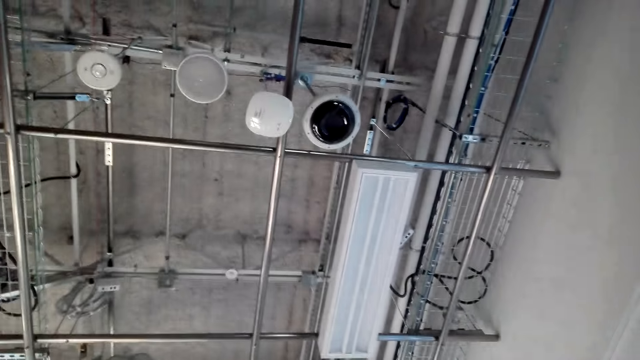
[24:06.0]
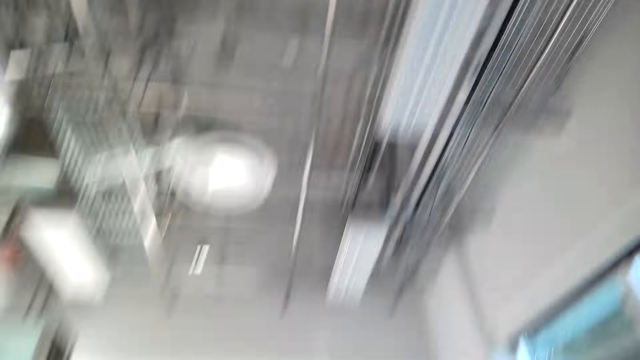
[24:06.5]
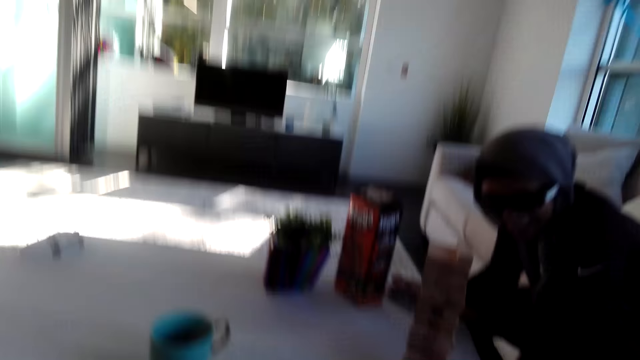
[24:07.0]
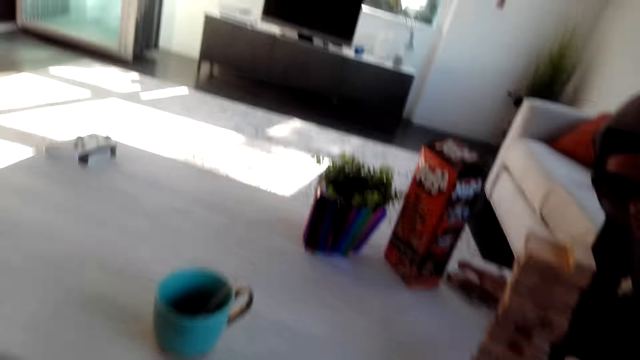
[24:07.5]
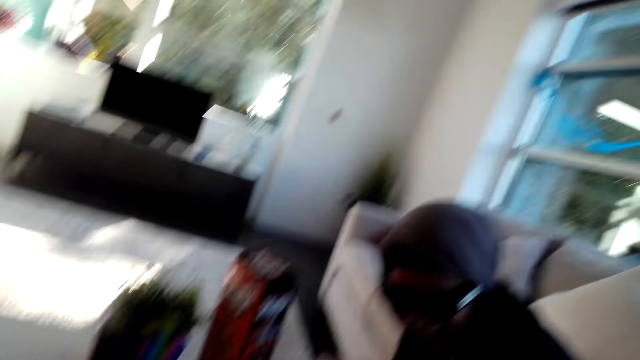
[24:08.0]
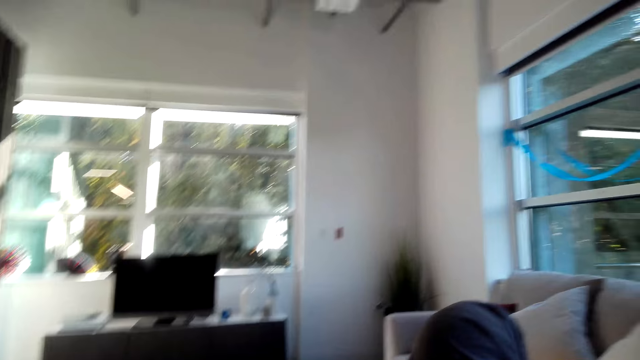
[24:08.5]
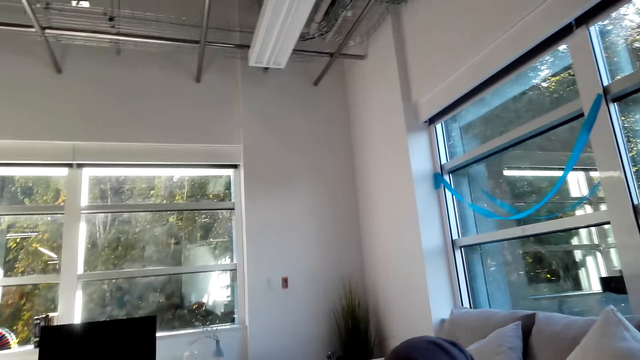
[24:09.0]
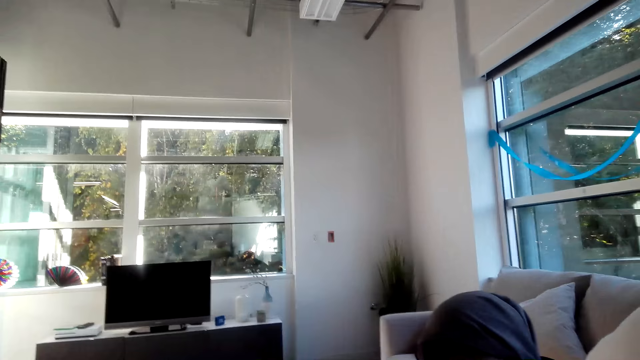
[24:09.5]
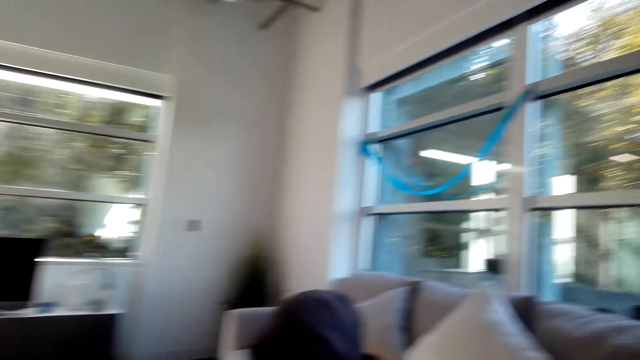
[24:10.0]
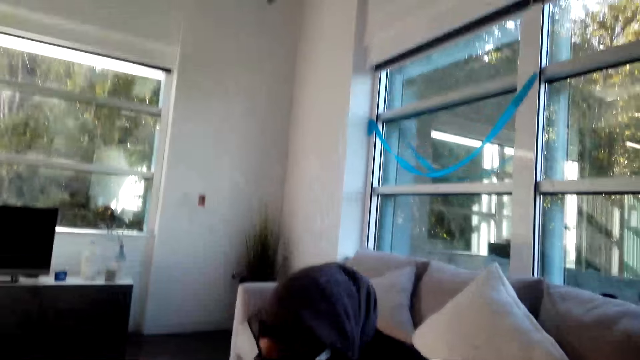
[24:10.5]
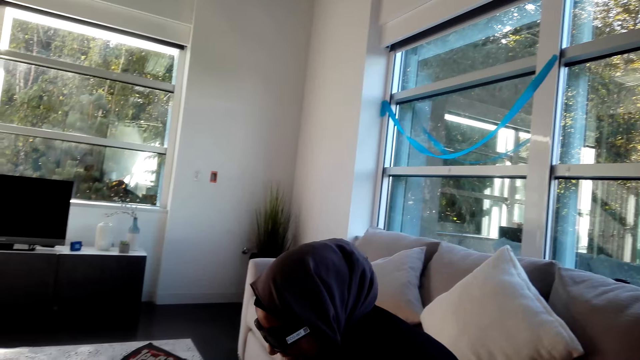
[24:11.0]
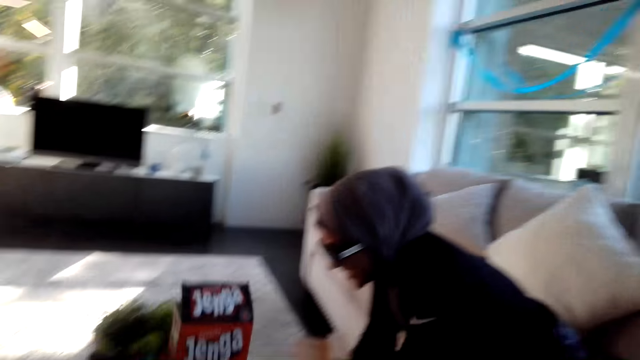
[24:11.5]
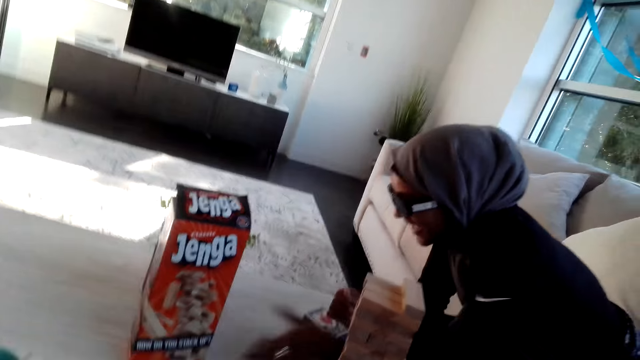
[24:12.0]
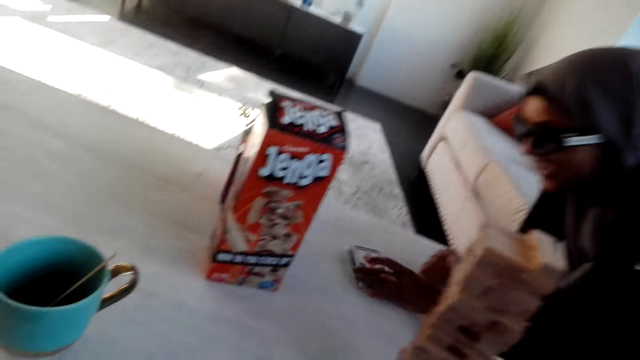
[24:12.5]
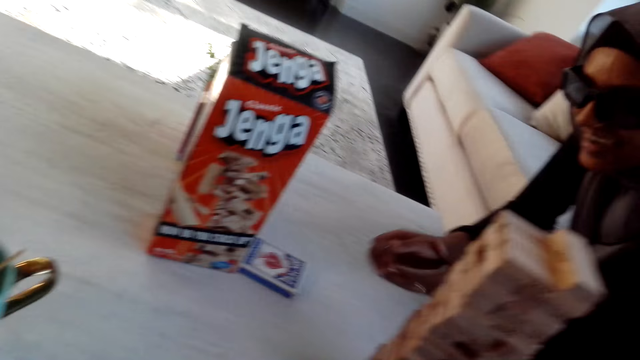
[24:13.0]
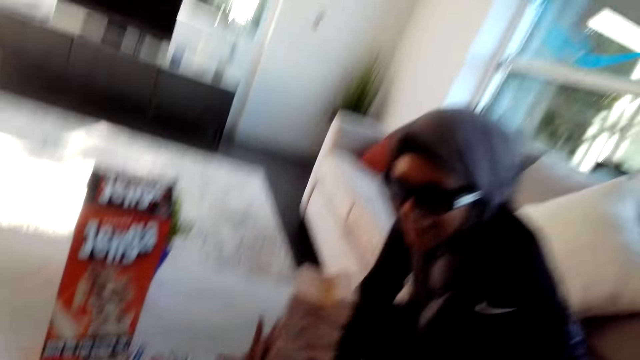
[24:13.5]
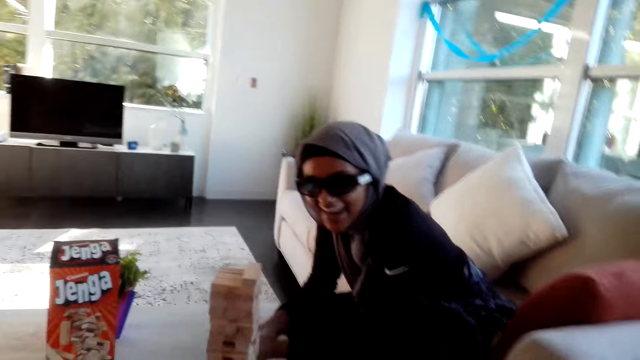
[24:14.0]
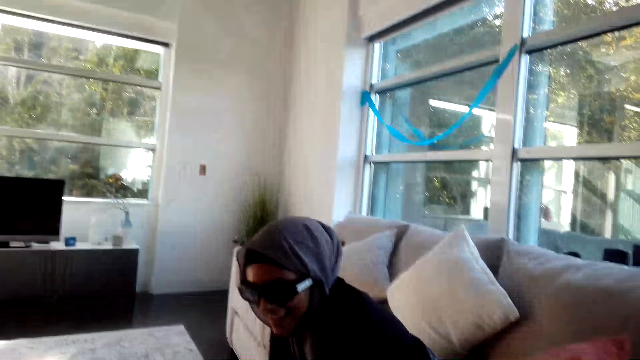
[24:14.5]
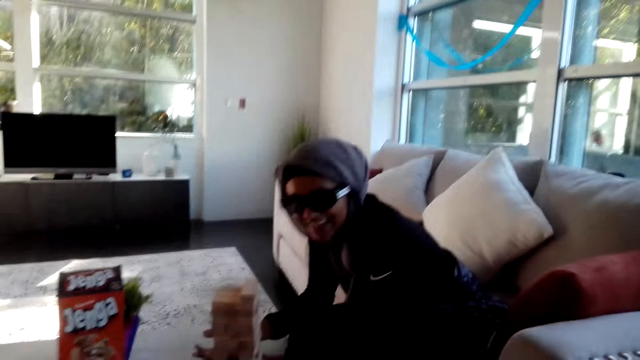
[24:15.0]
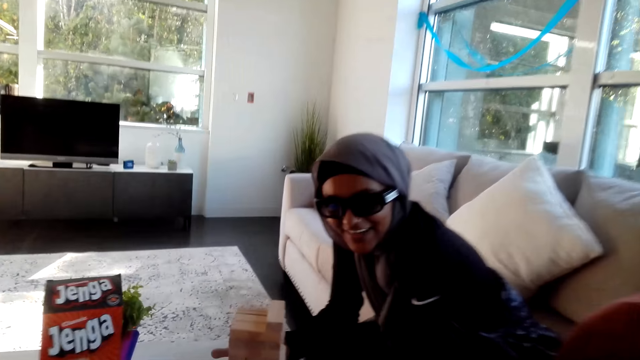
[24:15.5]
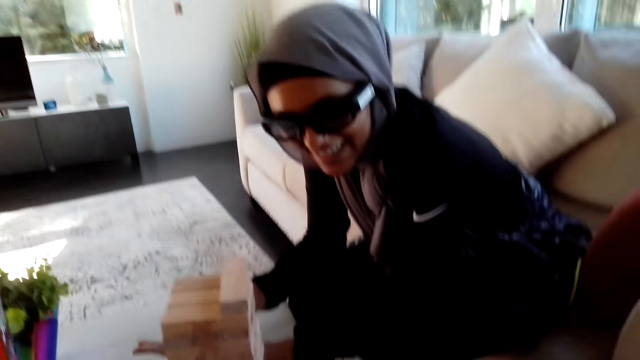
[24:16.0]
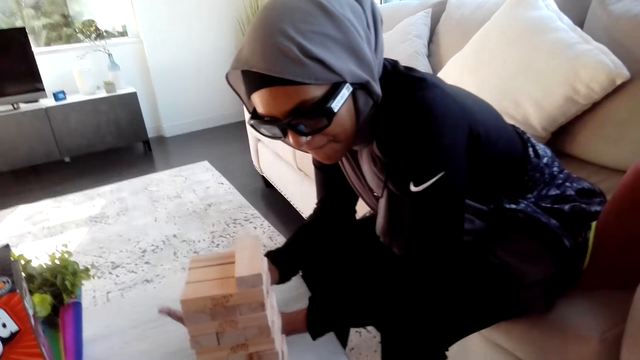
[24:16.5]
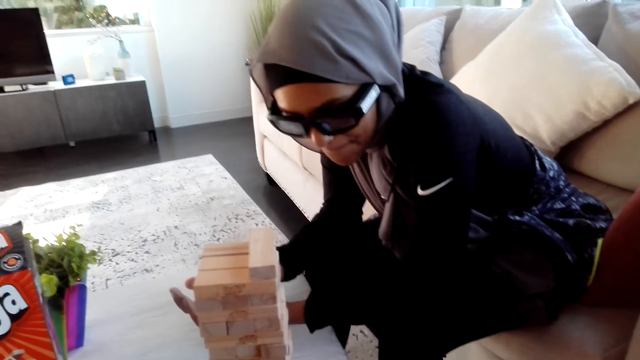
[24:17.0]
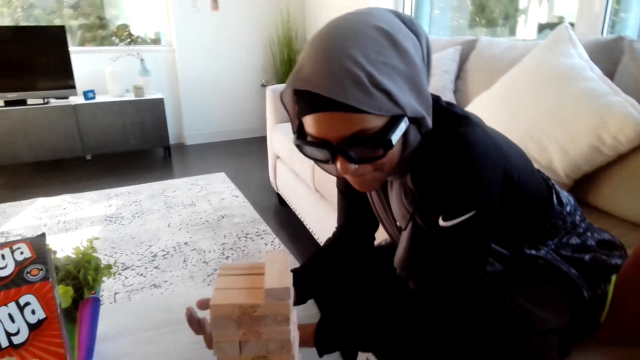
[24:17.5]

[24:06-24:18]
The camera wearer looks around. The woman moves her hands and converses with the camera wearer.

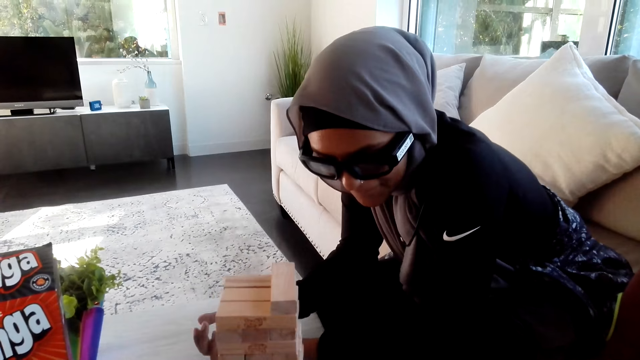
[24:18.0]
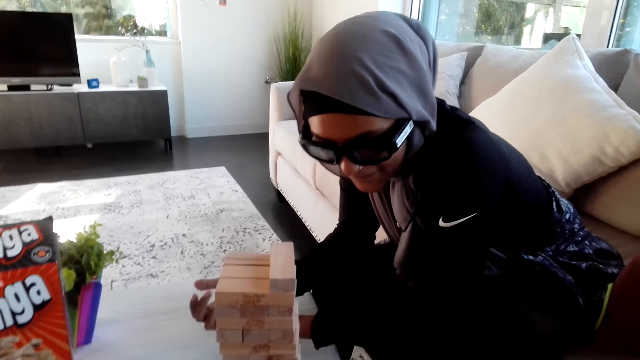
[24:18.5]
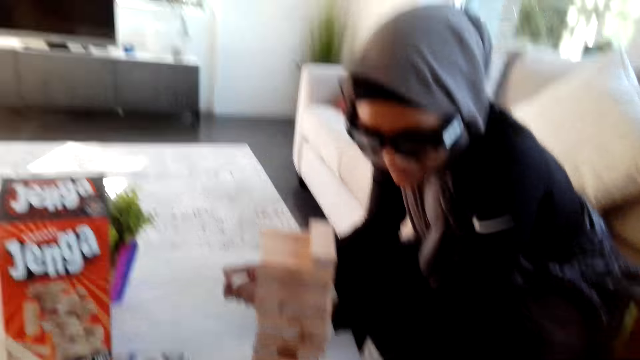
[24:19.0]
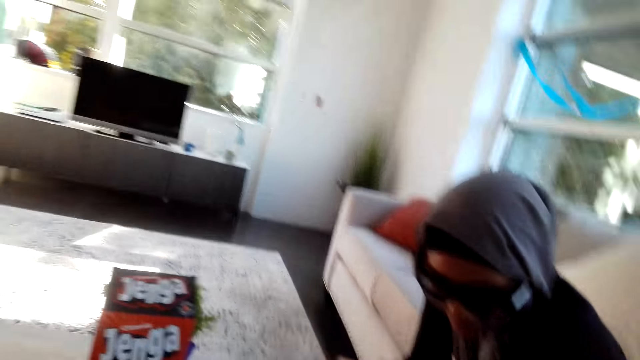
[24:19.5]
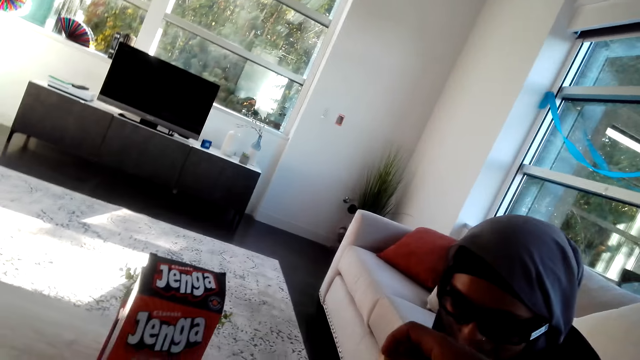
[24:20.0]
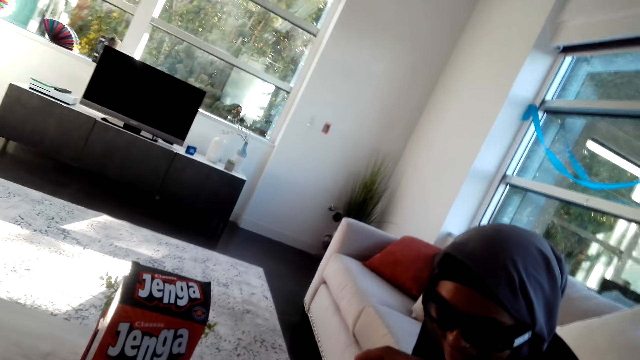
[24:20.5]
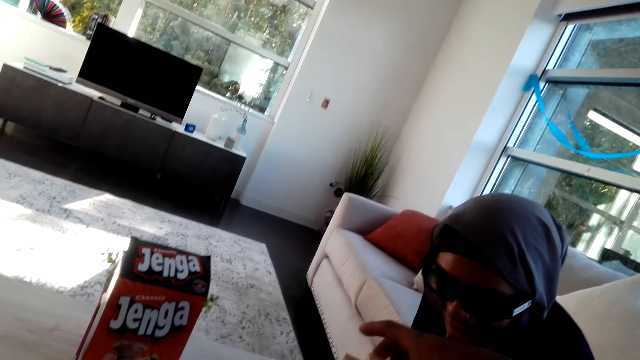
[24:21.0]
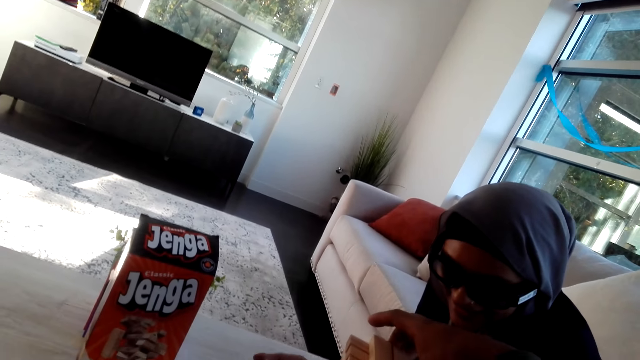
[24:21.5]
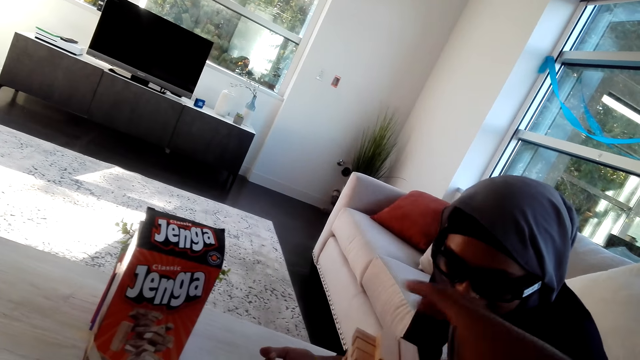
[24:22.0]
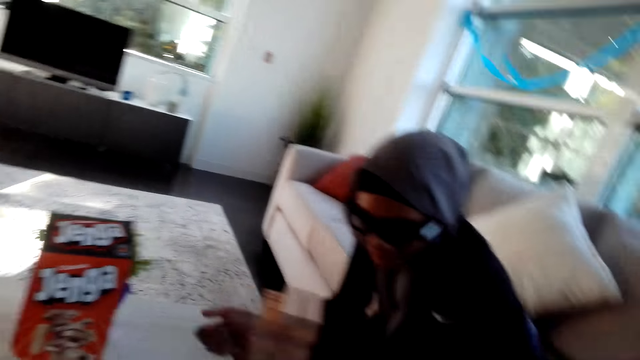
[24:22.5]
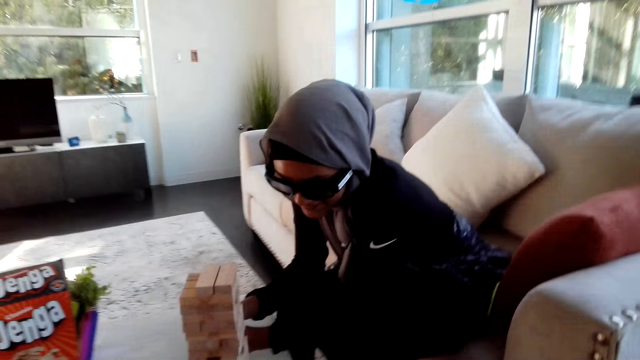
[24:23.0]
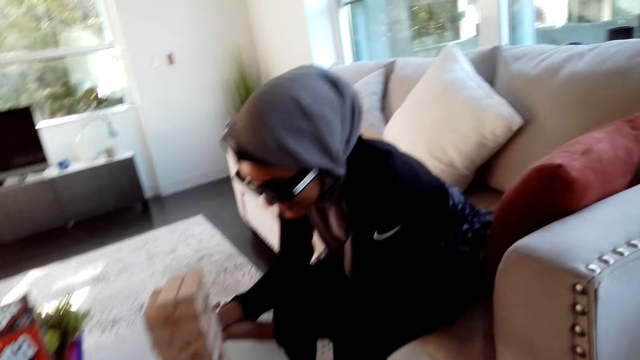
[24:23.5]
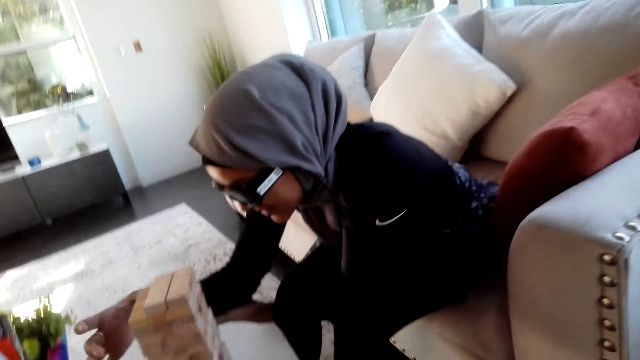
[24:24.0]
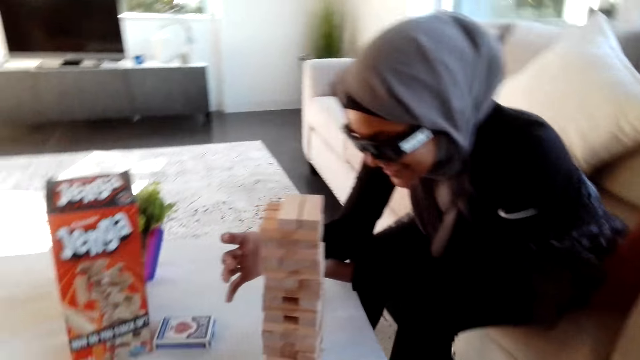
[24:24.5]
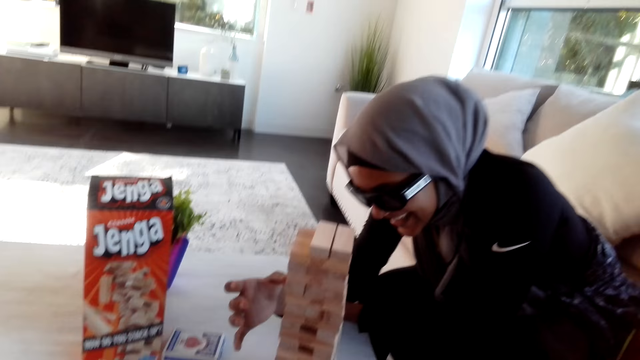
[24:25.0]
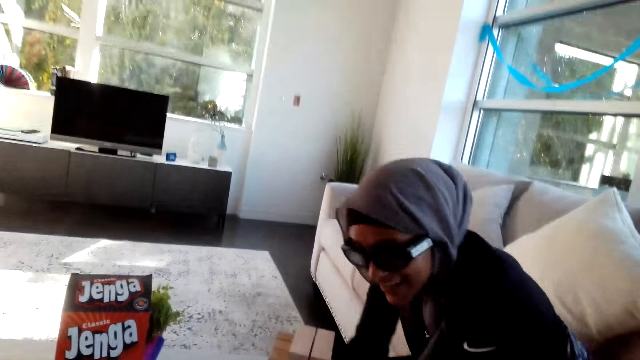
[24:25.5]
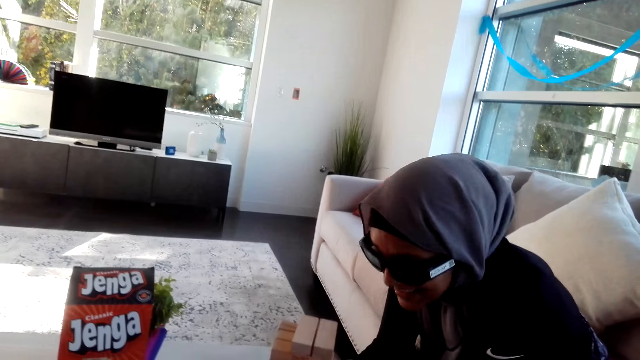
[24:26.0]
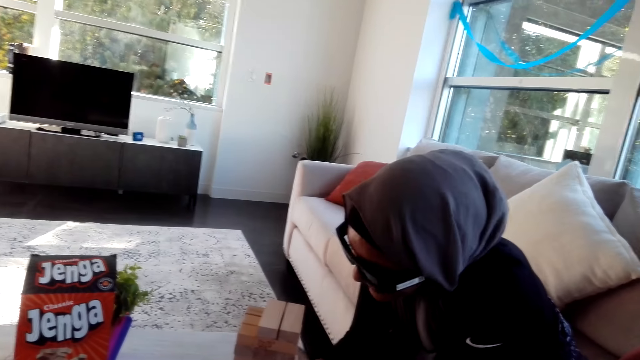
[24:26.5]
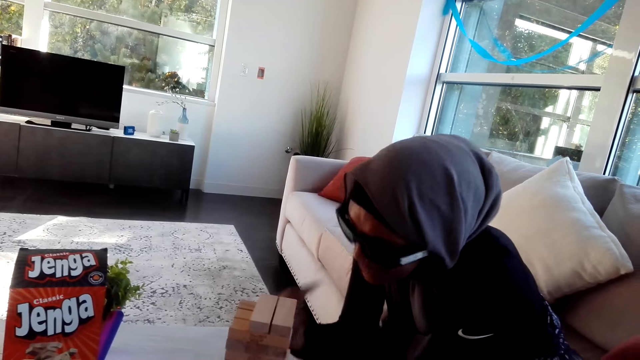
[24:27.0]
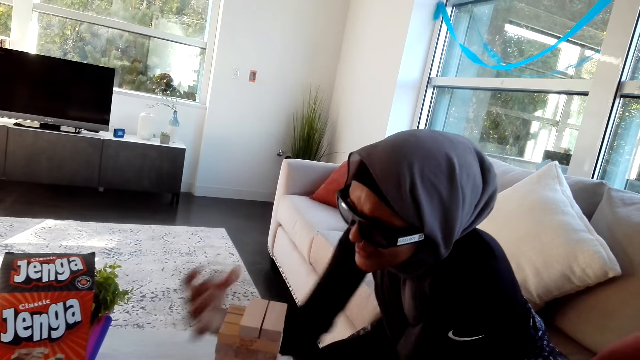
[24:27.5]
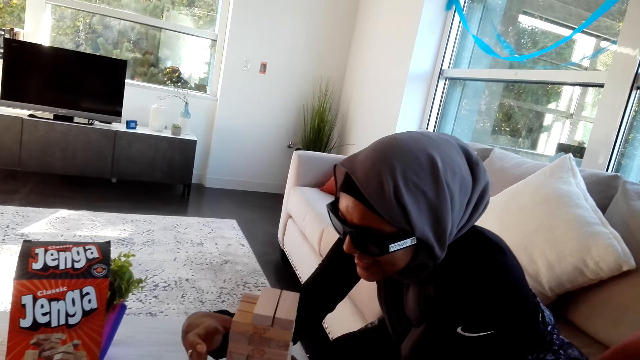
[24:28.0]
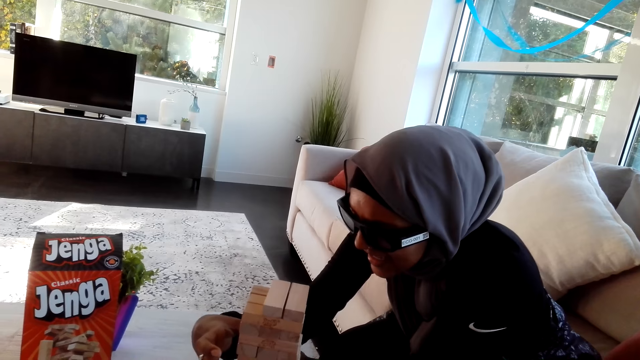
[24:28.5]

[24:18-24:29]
The camera wearer holds the timber. A woman moves her hands.
